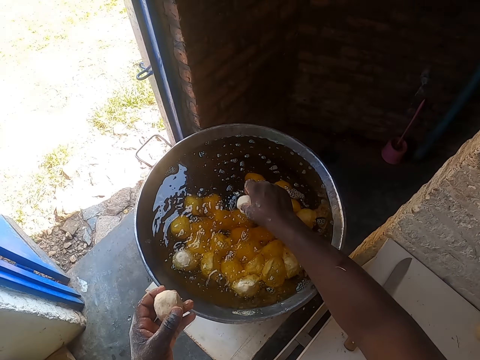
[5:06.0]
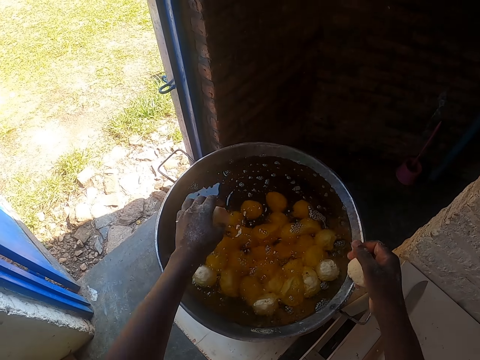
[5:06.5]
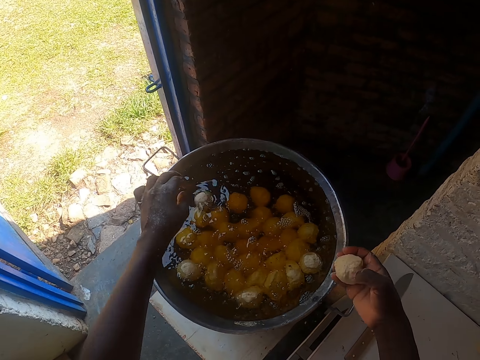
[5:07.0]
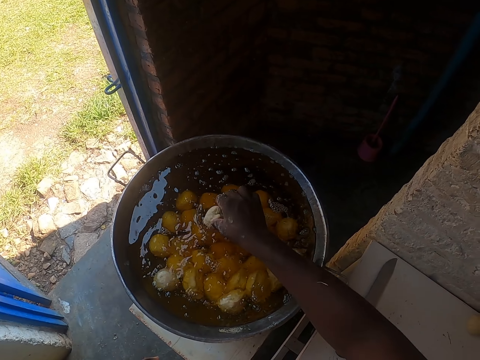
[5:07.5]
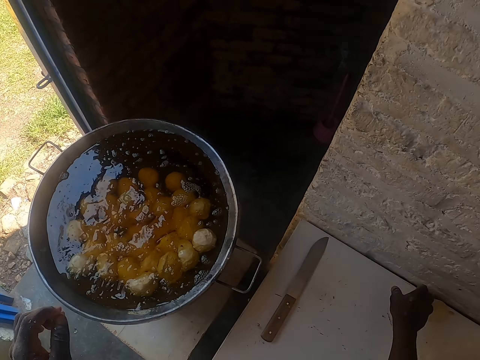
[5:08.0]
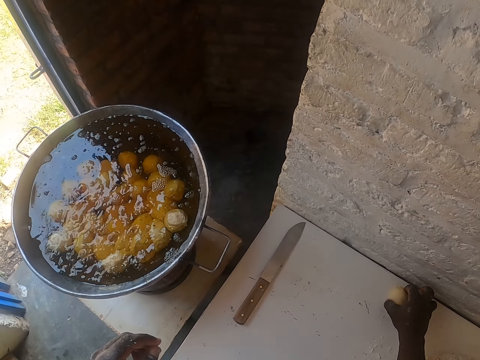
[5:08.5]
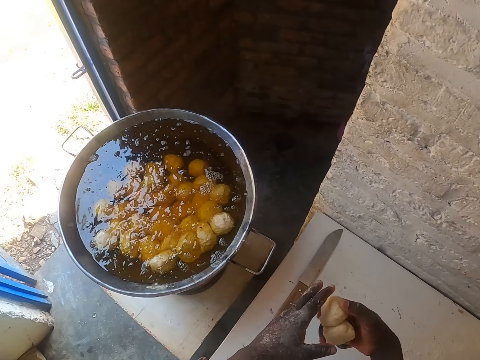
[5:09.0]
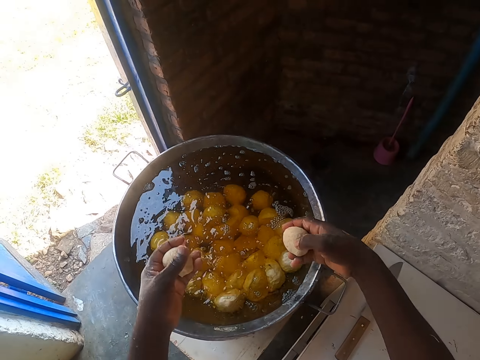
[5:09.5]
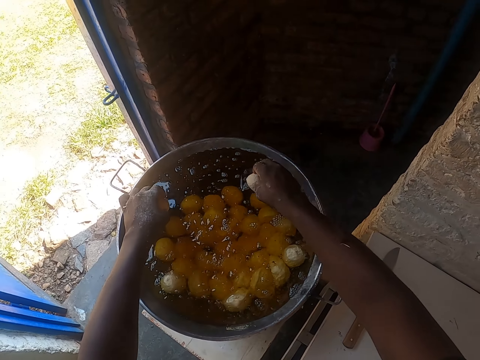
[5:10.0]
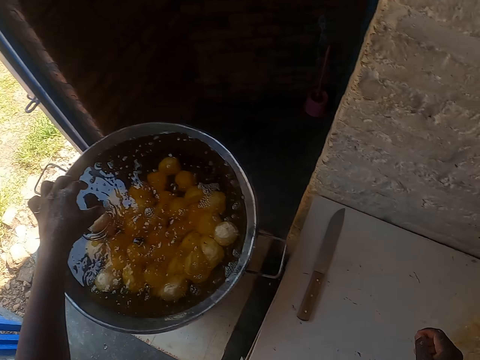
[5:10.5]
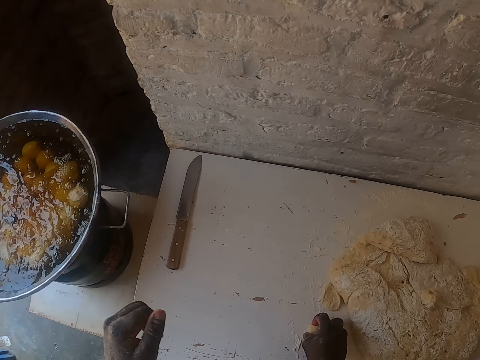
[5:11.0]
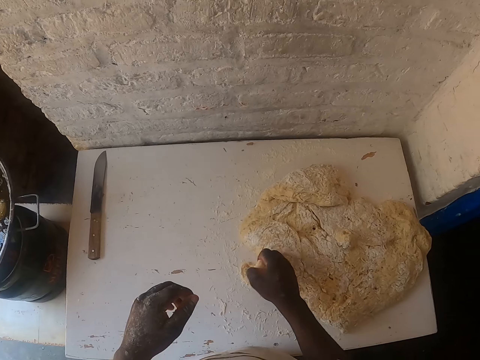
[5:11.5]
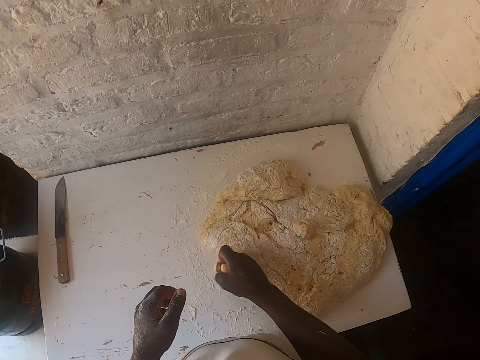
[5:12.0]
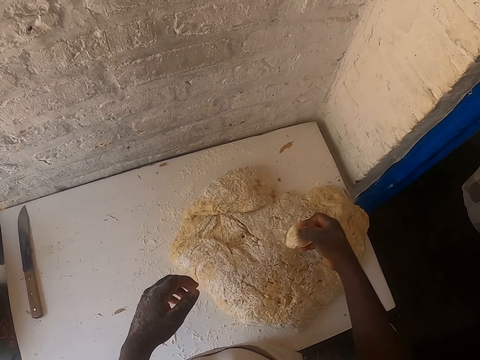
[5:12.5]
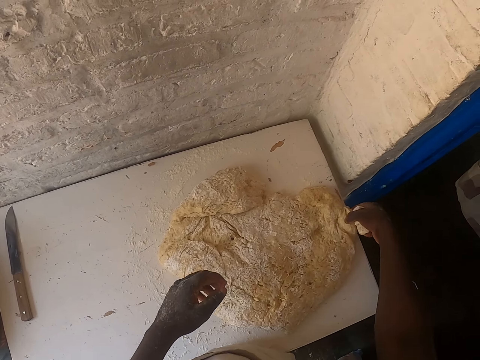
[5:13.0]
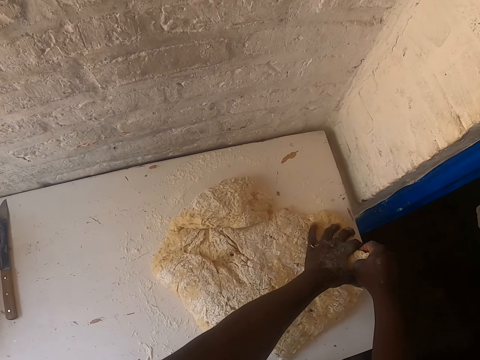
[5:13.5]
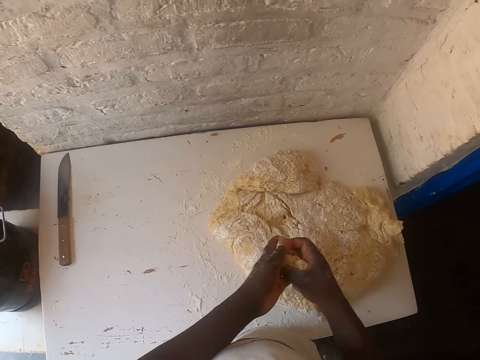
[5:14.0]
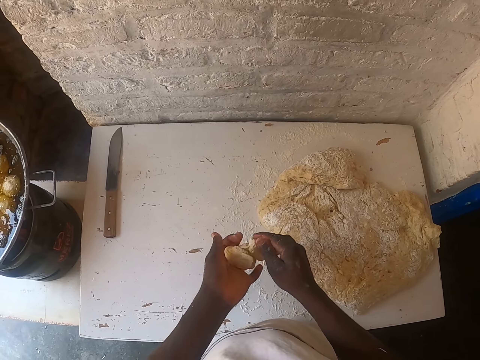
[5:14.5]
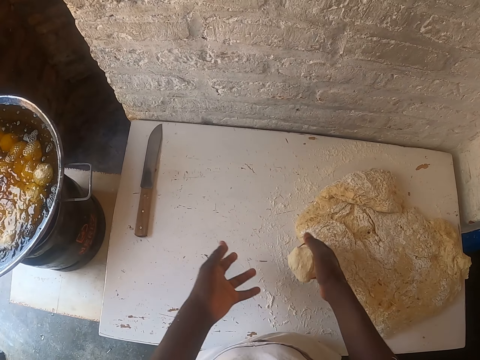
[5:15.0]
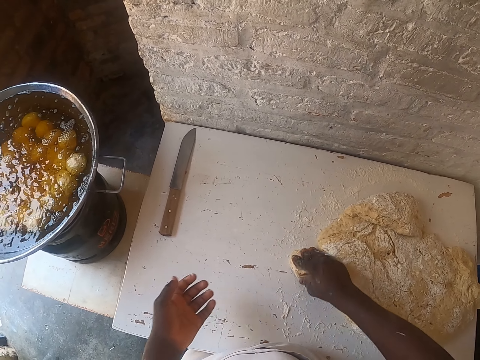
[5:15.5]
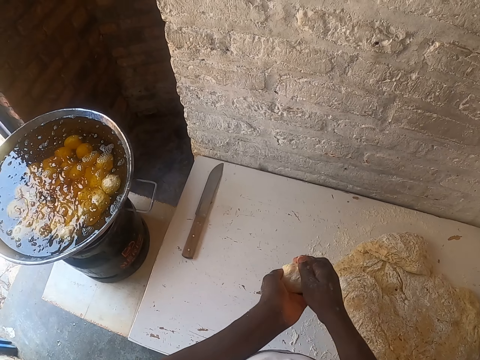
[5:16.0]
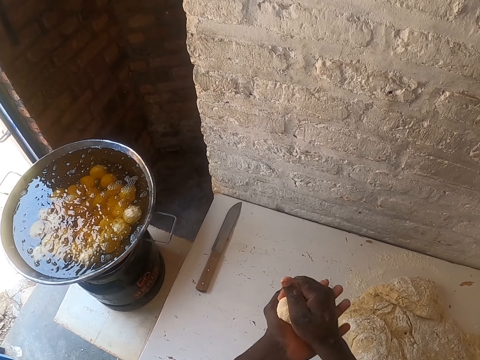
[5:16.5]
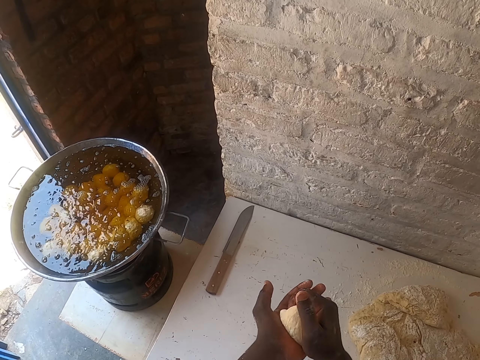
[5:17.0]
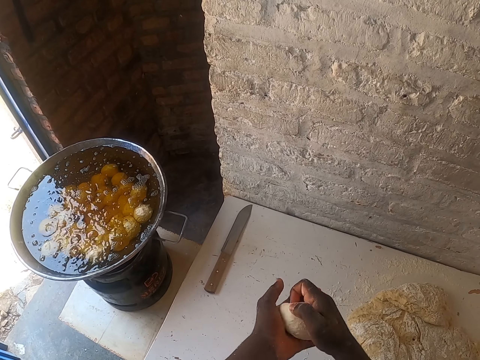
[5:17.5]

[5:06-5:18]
The camera wearer puts the dough on the large frying pan. They pick a dough on the table. They put the dough on the large frying pan. They pick a dough on the table. They cut the dough. They squeeze the dough on the hands. They roll the dough on the table.

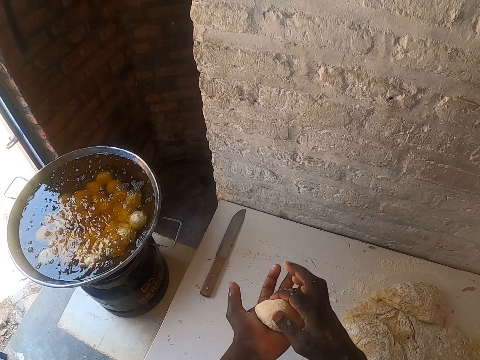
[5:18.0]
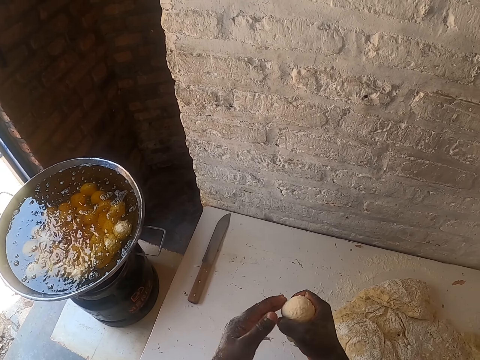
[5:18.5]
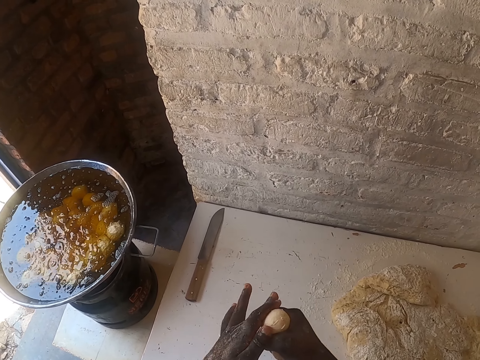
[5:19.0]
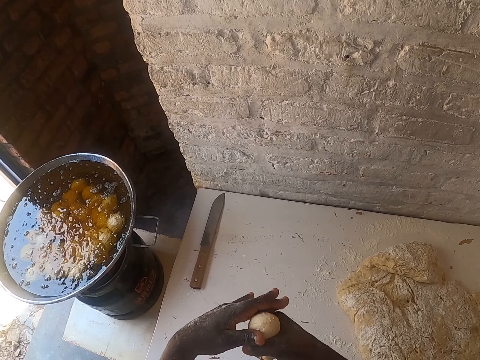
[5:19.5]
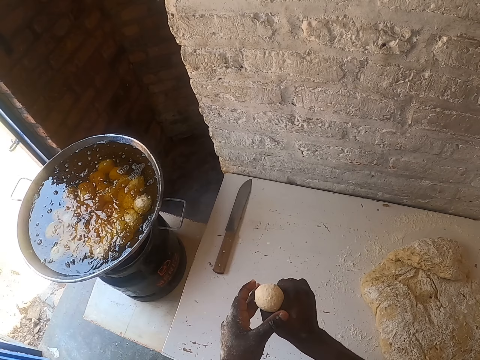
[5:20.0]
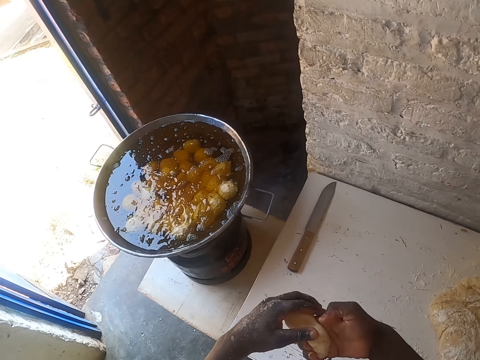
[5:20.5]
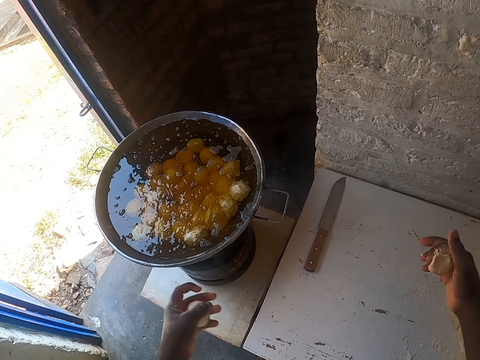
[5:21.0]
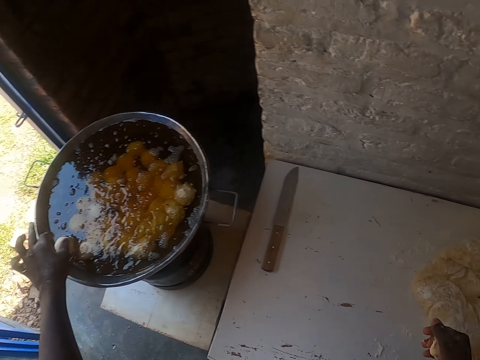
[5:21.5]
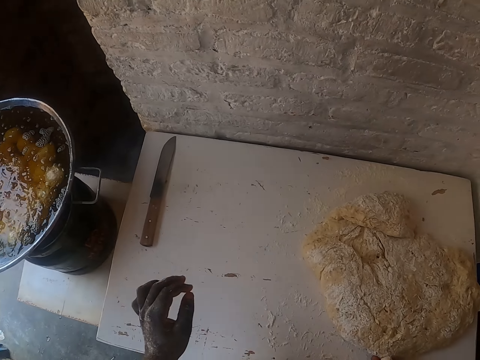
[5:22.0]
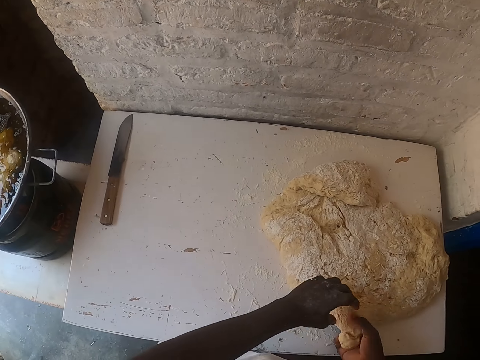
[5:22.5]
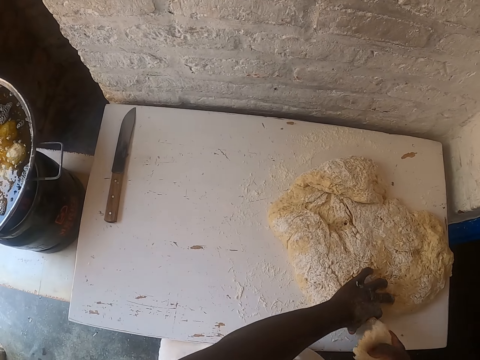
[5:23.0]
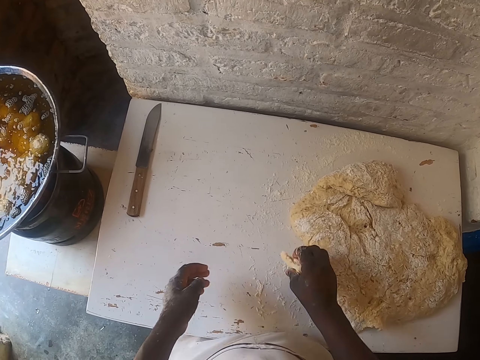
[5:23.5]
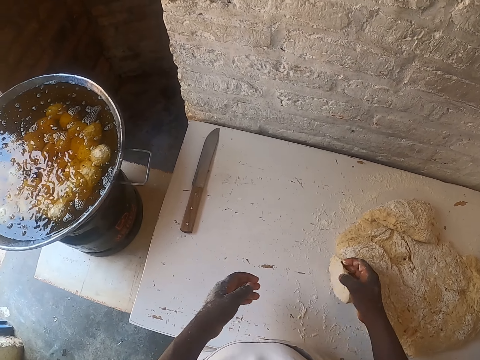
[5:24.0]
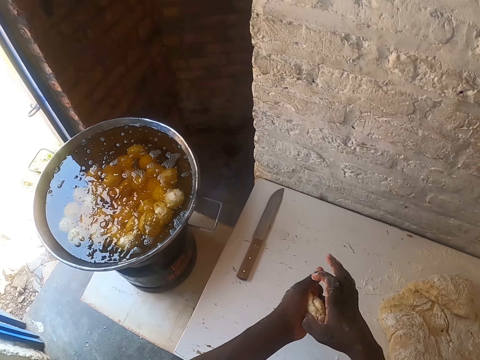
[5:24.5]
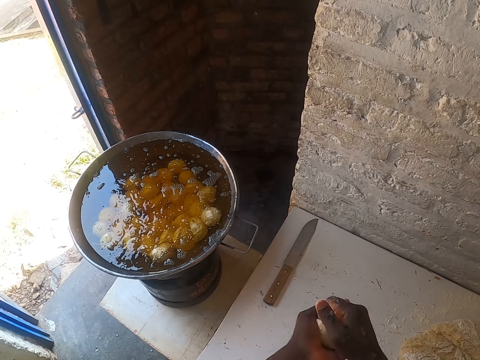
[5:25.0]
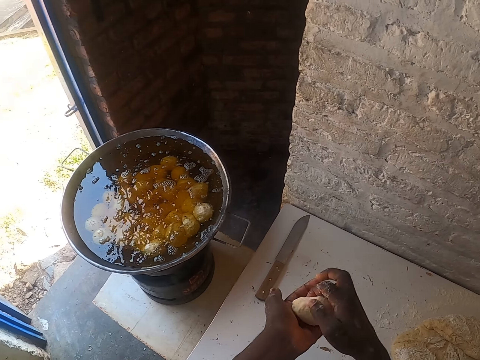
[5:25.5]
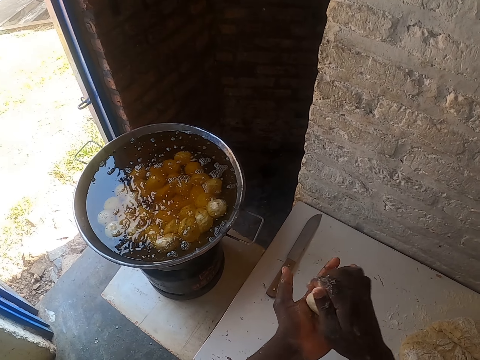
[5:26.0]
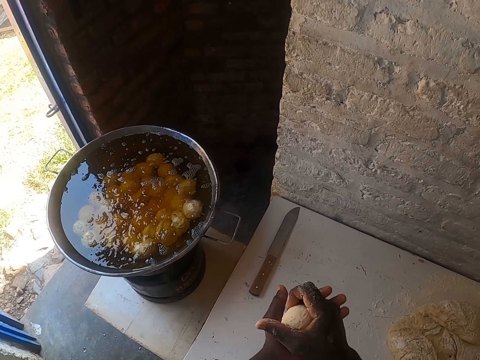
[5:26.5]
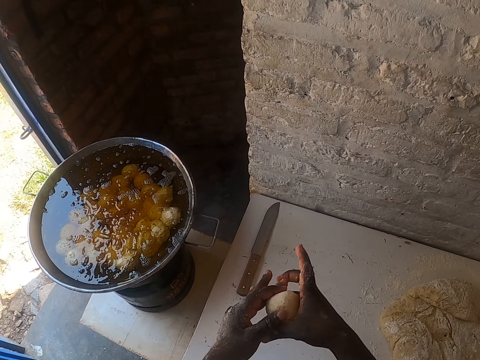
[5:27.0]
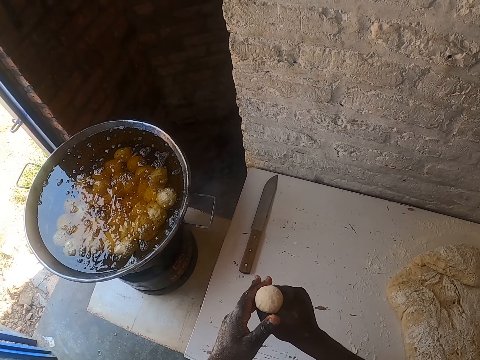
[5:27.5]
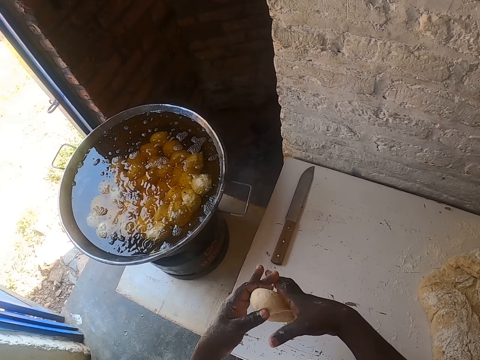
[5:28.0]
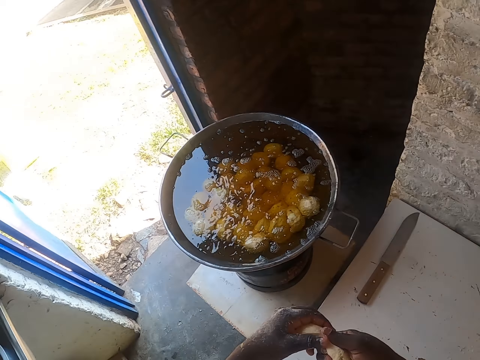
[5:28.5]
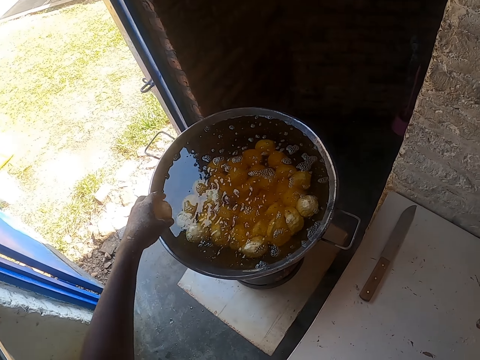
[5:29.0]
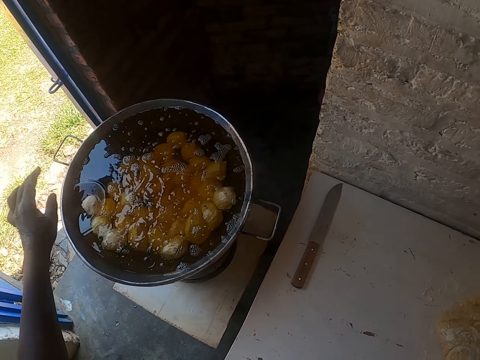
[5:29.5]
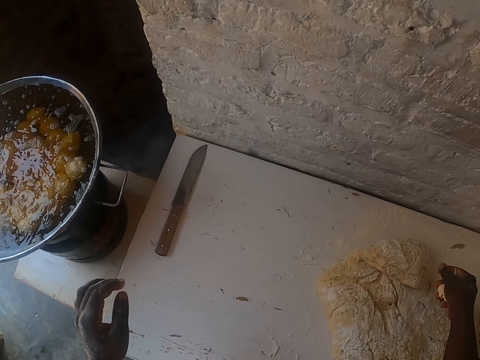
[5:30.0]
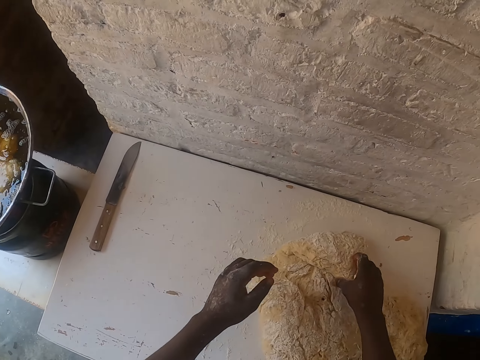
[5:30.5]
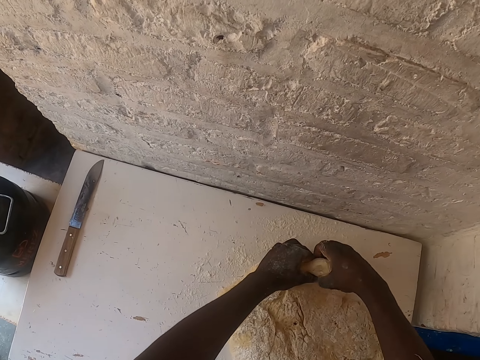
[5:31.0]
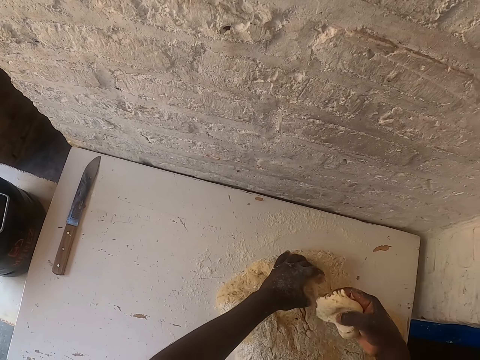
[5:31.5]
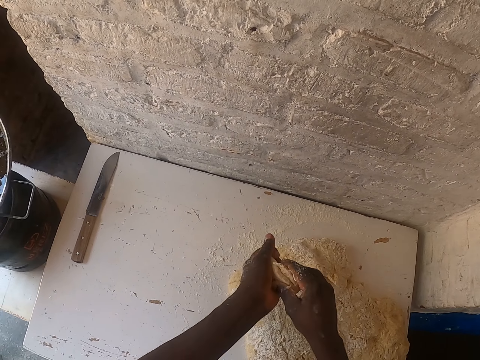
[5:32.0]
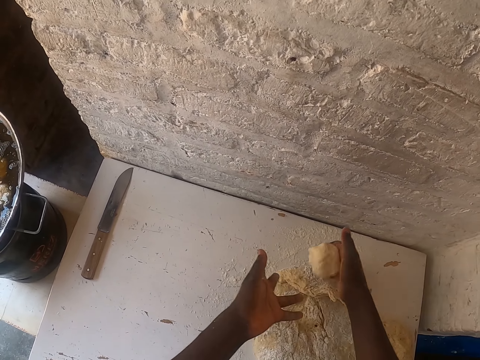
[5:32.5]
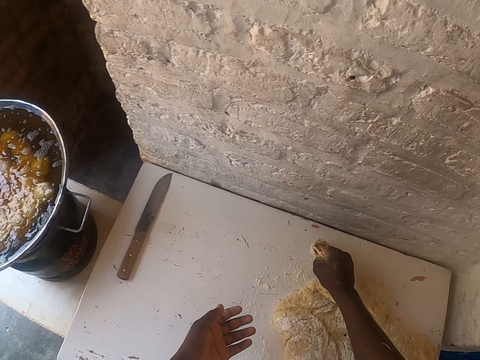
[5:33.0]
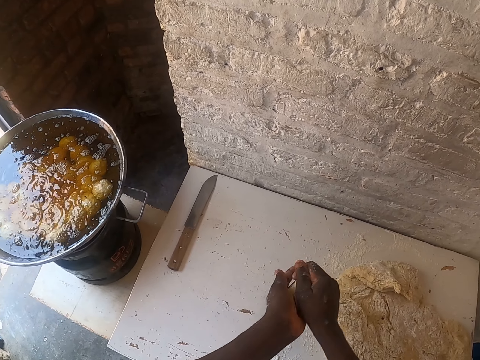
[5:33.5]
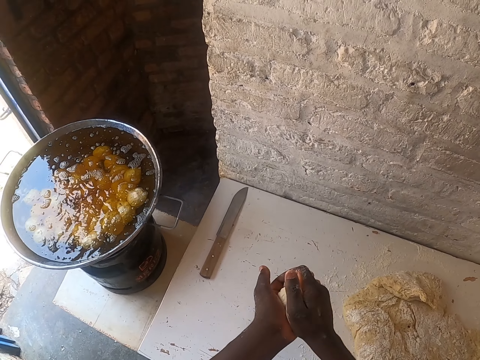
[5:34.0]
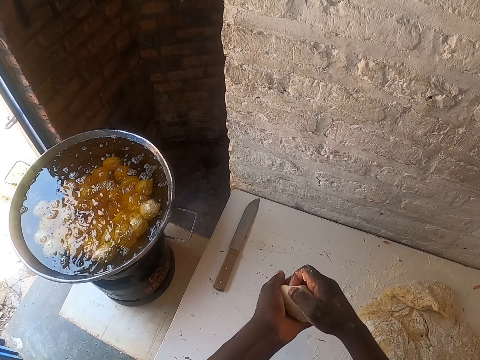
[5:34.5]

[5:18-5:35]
The camera wearer cuts the dough with both hands. They put the rolled dough on the large frying pan. They cut the dough on the table. They squeeze the dough on the hands. They roll the dough with hands. They cut the dough with both hands. They put the dough on the large frying pan. They cut the dough on the table. They squeeze the dough on the hands.
